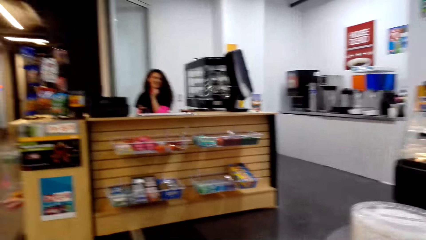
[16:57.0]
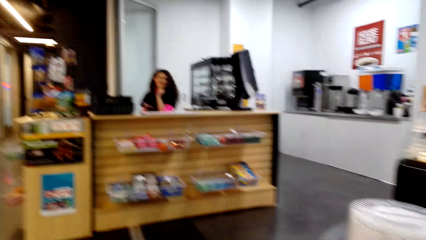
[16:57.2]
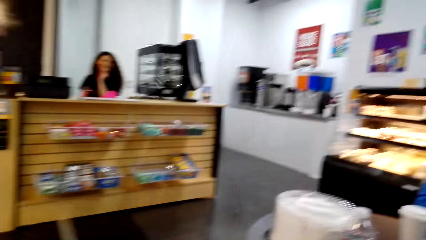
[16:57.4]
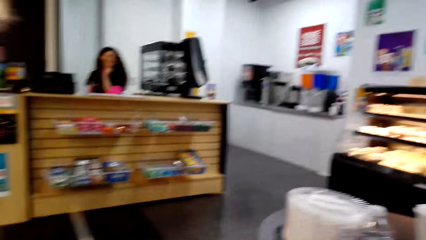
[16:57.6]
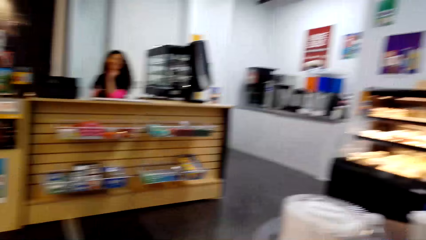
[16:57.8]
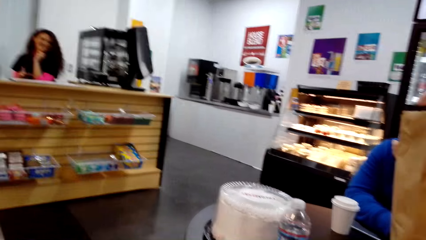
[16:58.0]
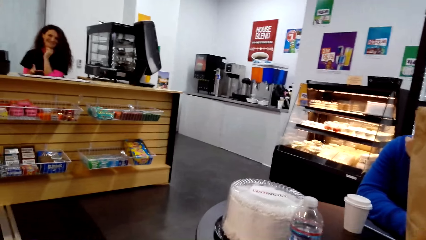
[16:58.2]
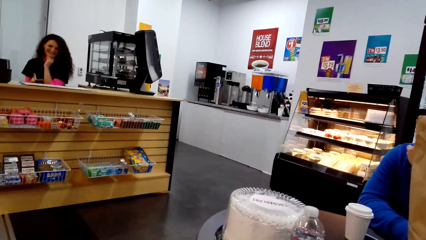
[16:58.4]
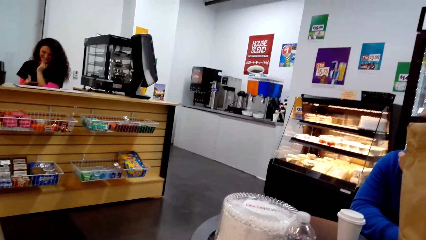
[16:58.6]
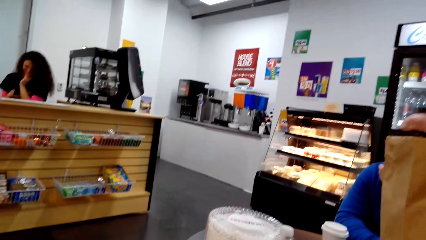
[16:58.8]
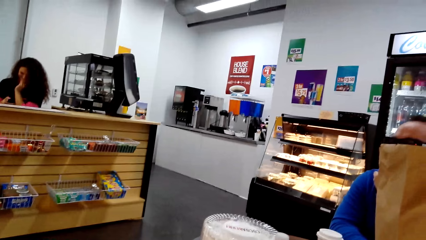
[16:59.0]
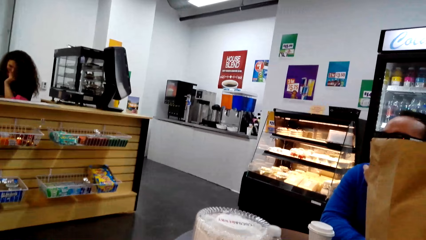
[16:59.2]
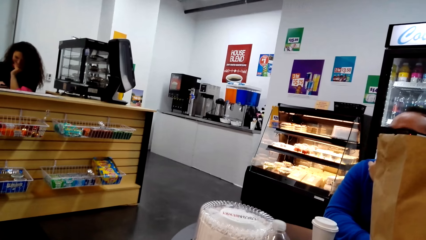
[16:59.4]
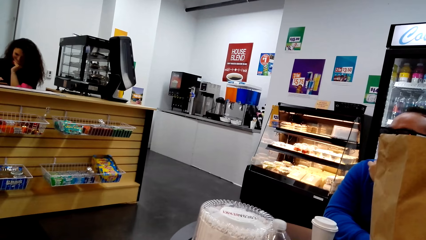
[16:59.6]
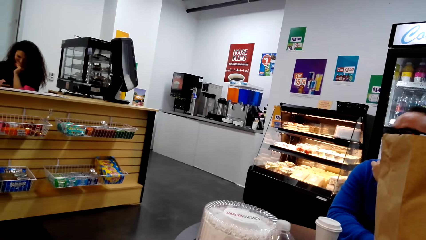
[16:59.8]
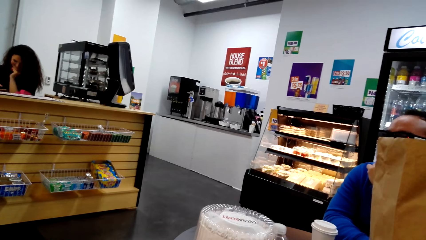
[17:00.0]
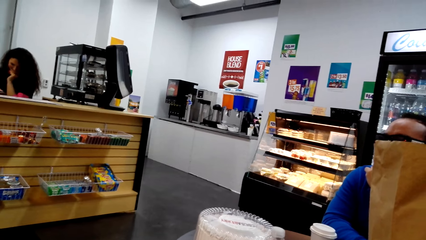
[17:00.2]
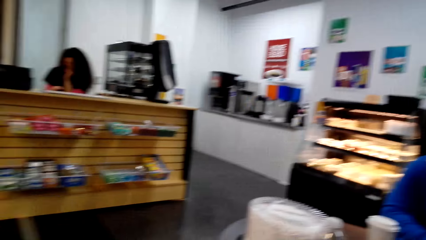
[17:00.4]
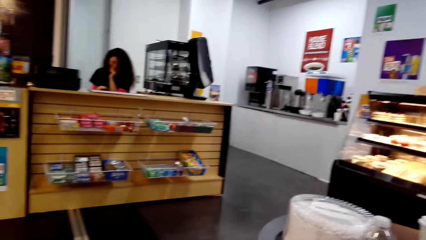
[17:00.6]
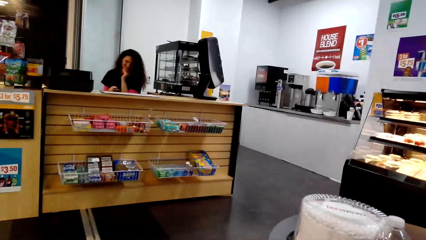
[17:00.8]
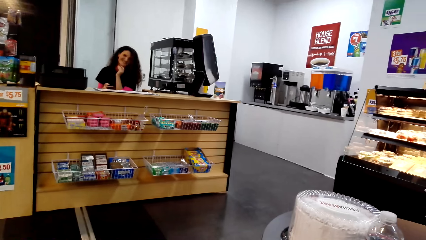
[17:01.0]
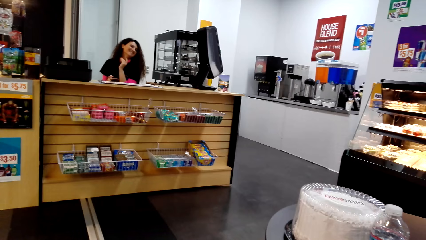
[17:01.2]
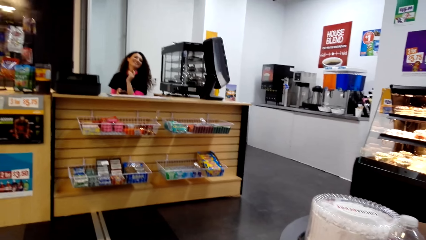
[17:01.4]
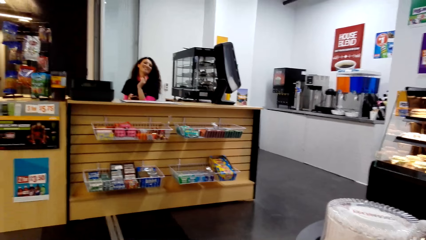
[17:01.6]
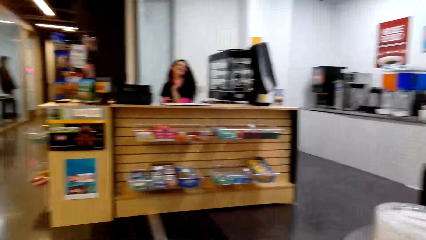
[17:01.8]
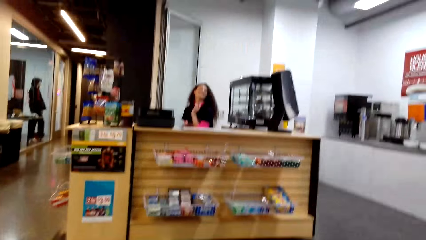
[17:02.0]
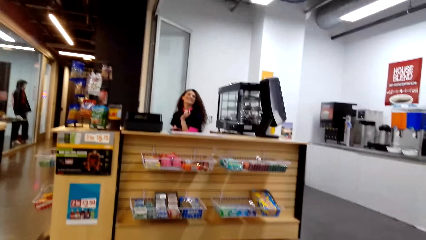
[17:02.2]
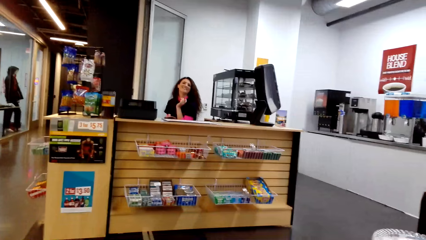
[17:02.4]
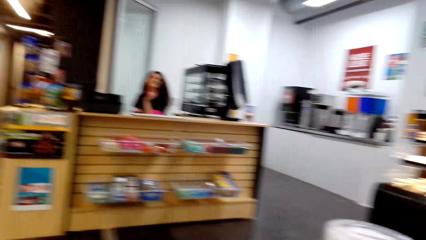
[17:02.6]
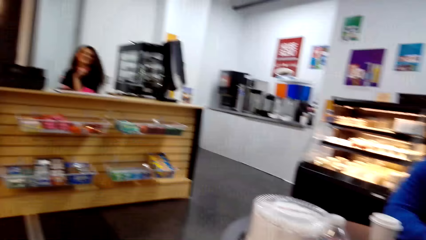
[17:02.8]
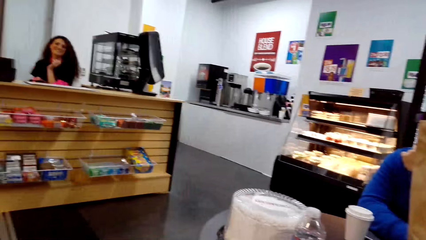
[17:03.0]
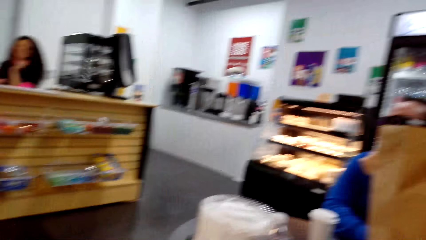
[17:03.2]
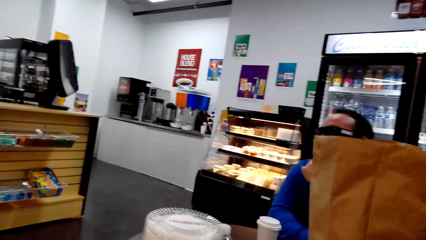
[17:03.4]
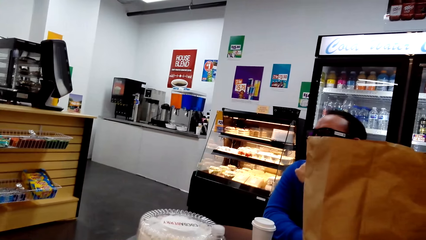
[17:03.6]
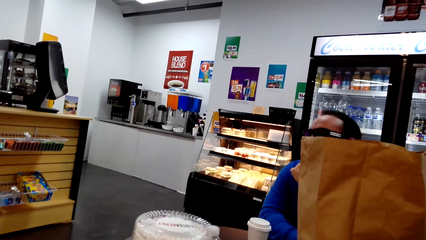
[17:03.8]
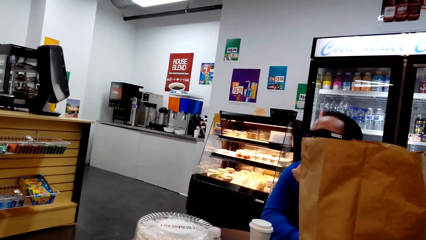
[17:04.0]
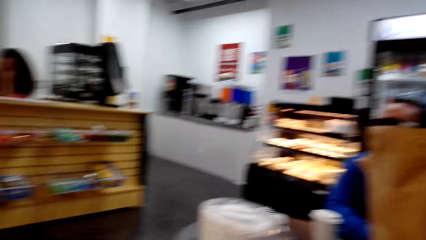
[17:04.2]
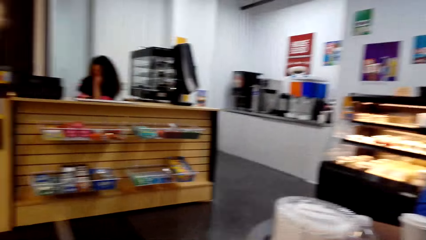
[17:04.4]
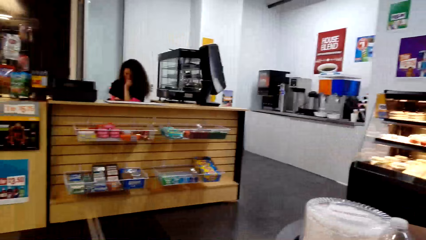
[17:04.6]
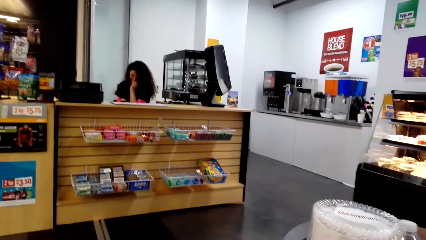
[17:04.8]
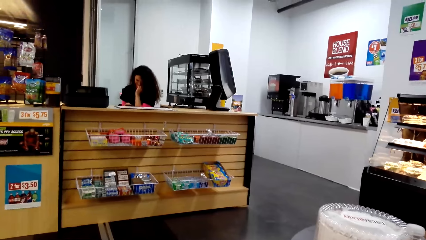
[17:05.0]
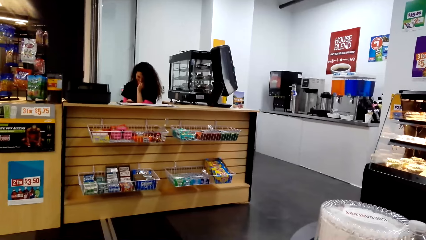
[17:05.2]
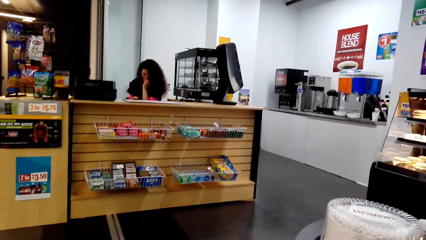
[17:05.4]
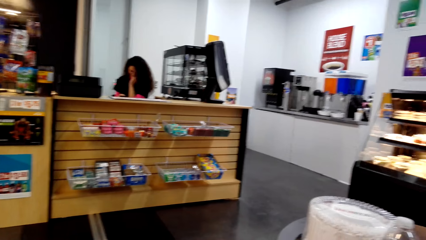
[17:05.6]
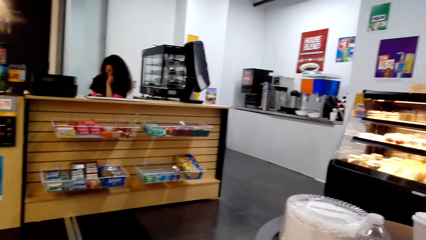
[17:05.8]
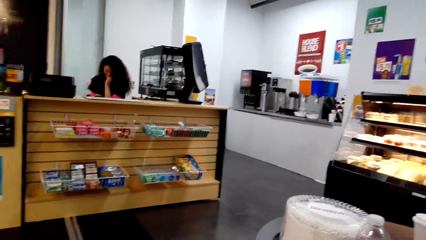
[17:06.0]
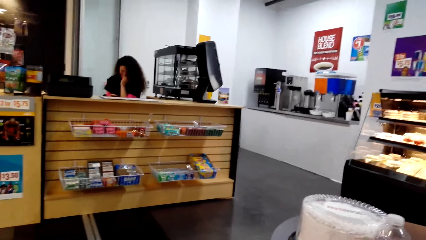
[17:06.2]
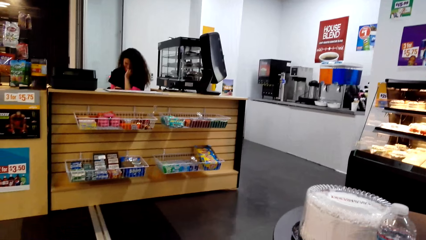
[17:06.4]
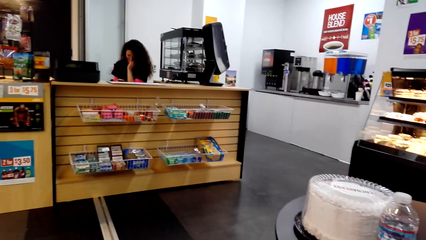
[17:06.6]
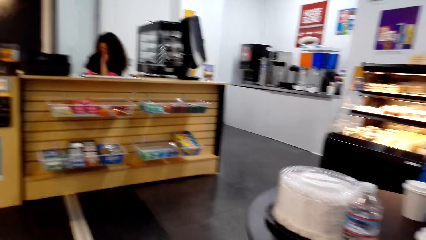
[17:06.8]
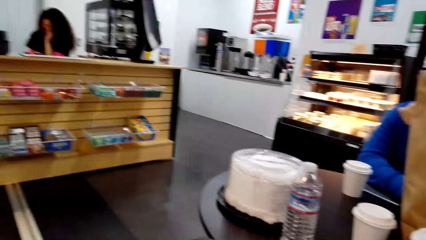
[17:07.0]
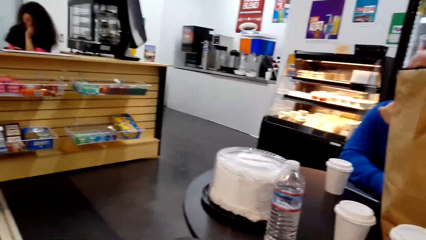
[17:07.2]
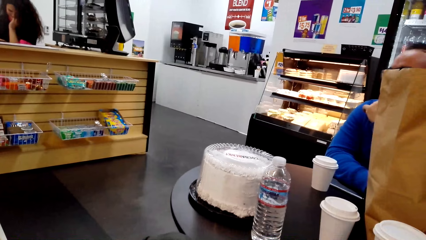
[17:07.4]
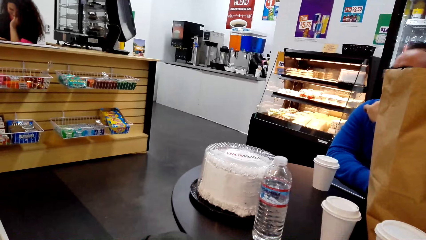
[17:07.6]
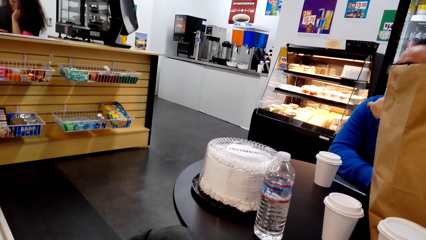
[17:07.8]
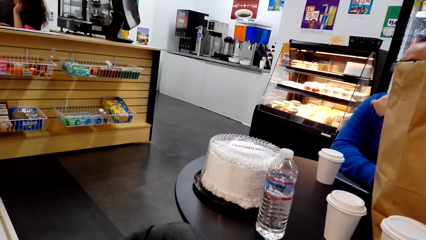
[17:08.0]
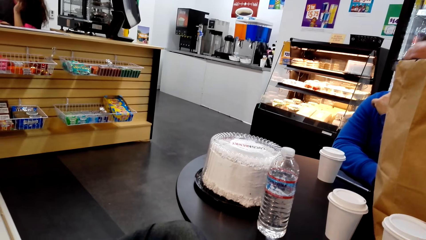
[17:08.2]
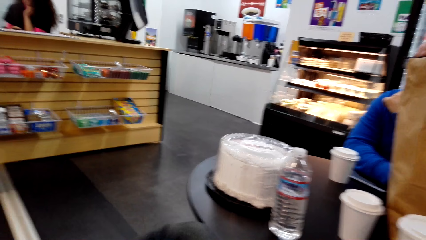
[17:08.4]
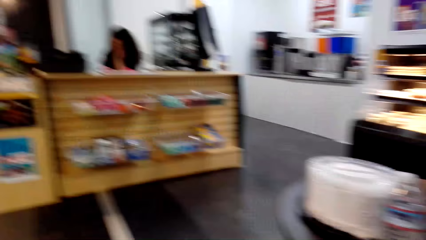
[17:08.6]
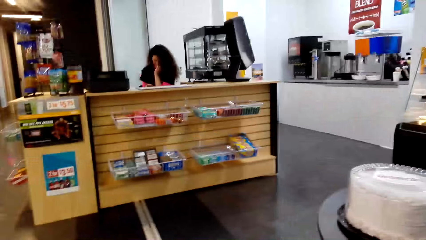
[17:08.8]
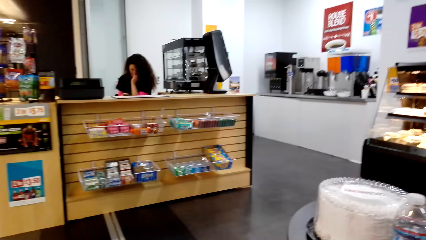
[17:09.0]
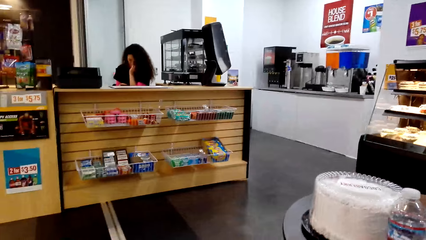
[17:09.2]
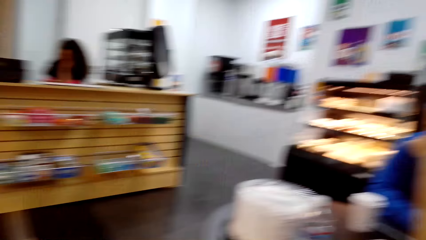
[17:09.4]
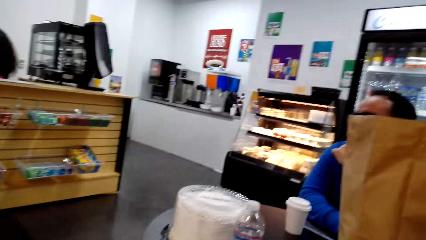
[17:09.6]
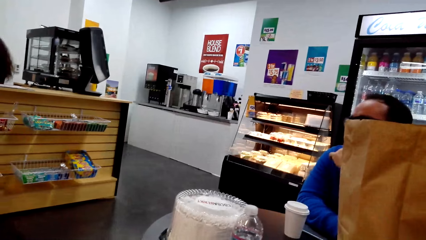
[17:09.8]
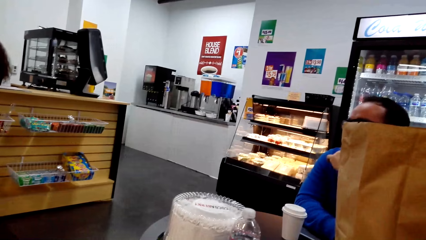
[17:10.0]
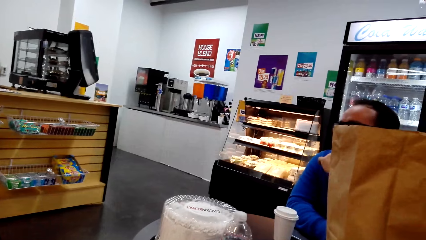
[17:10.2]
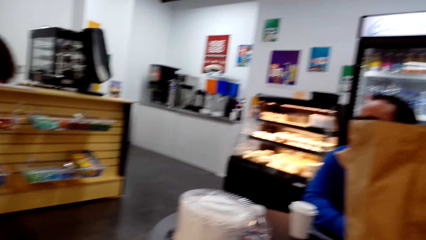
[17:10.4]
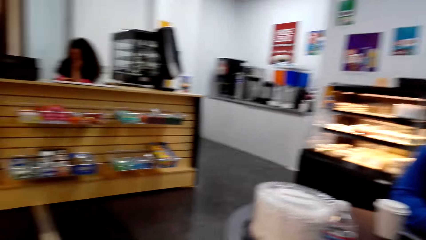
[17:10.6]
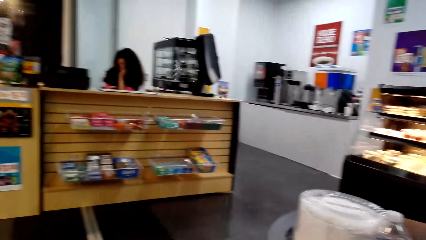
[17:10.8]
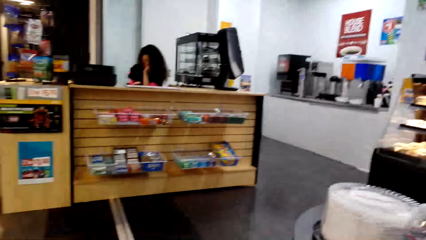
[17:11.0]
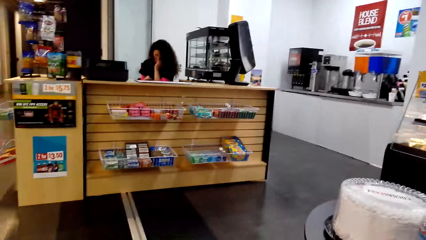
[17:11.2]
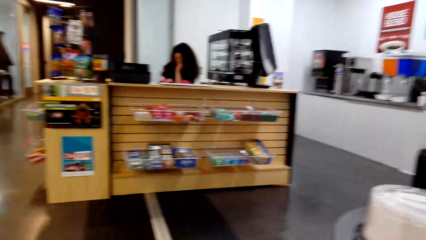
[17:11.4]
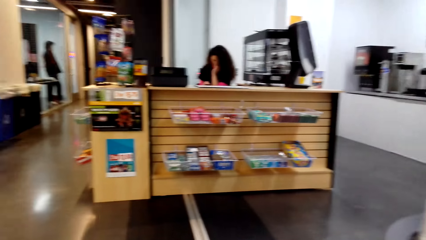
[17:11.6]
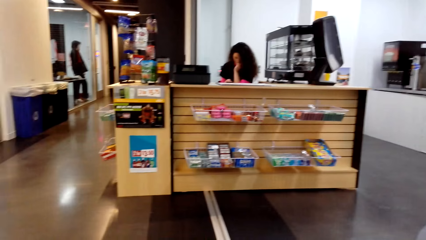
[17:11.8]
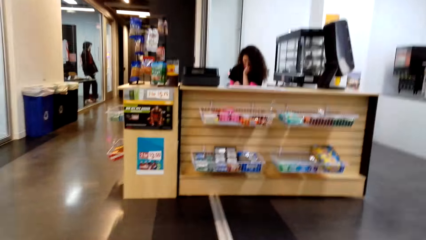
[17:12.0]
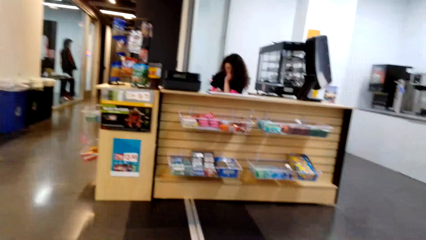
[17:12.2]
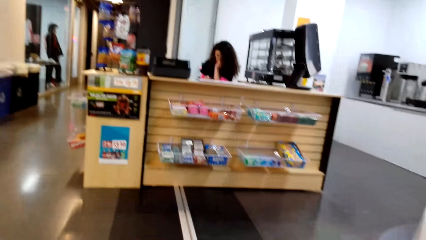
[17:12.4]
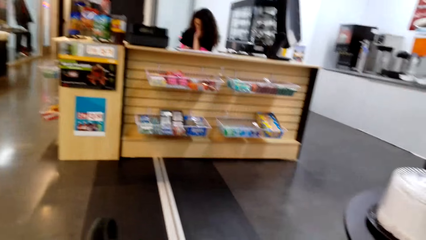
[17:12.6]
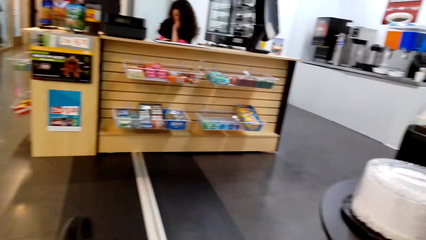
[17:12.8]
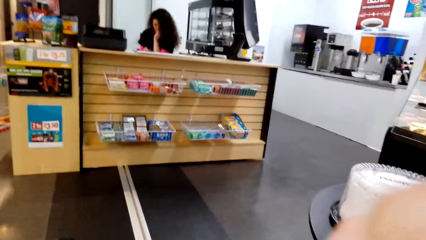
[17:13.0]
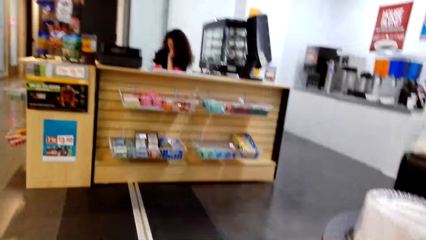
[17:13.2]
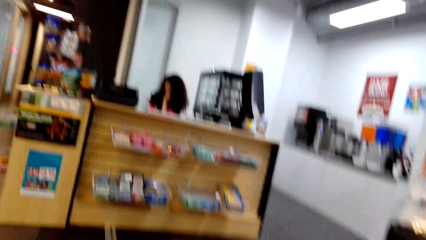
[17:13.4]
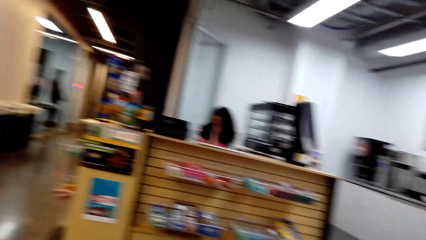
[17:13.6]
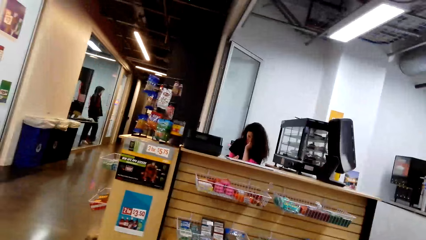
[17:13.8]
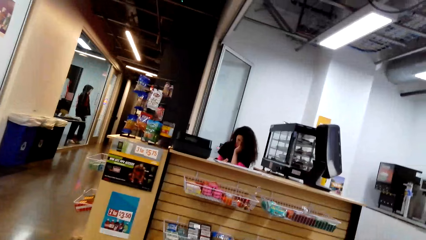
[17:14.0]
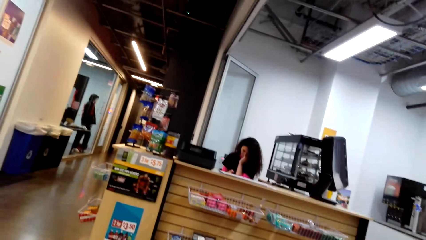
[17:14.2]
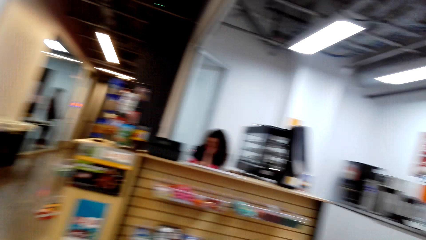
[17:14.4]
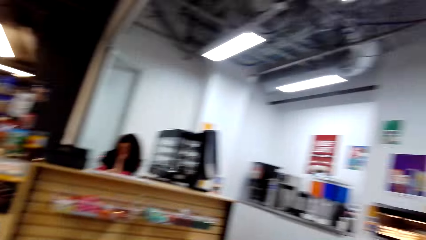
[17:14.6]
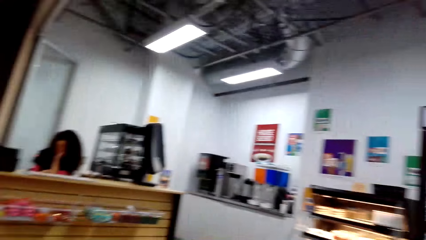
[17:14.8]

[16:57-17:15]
The camera wearer talks to a person. They move a hand.
